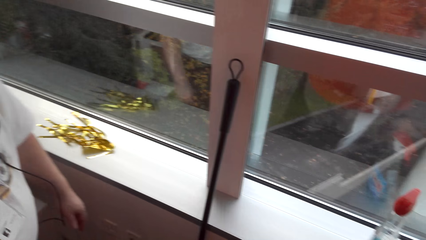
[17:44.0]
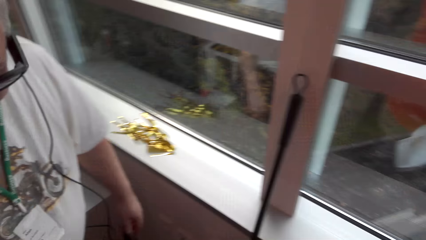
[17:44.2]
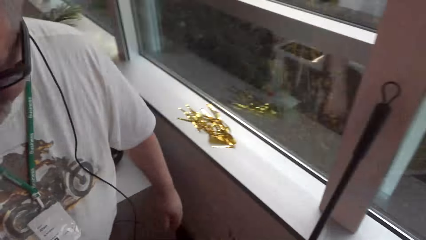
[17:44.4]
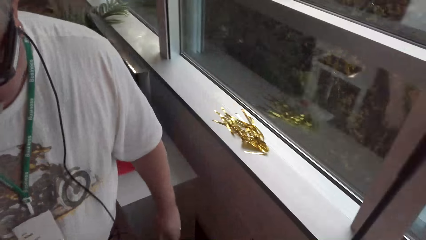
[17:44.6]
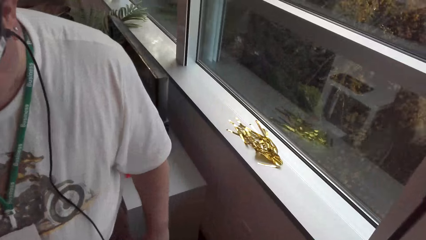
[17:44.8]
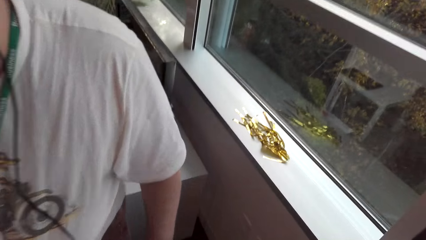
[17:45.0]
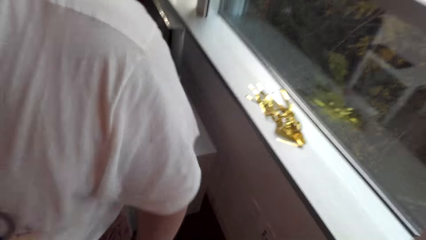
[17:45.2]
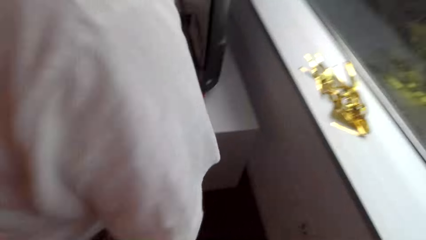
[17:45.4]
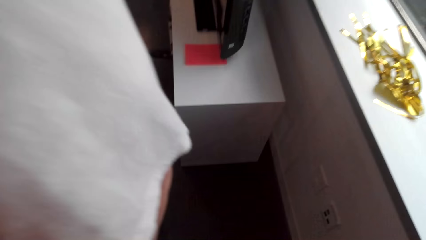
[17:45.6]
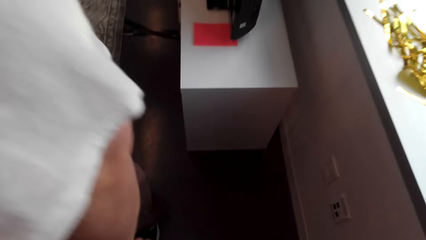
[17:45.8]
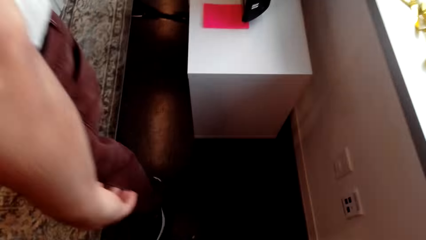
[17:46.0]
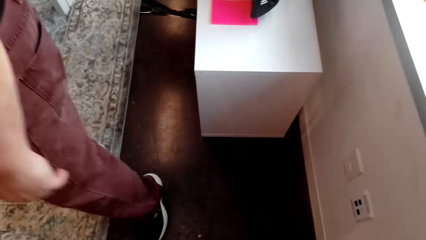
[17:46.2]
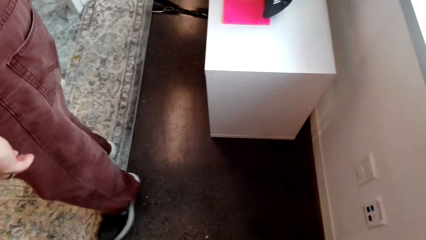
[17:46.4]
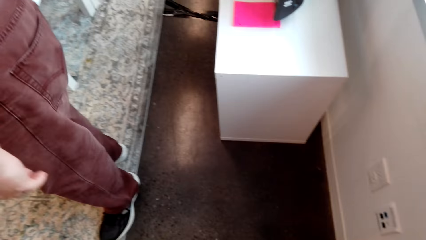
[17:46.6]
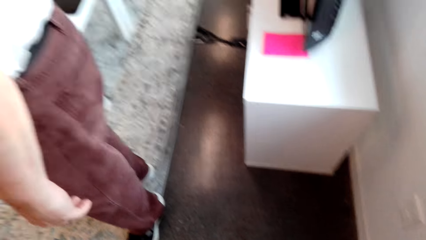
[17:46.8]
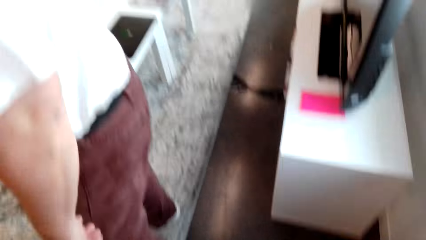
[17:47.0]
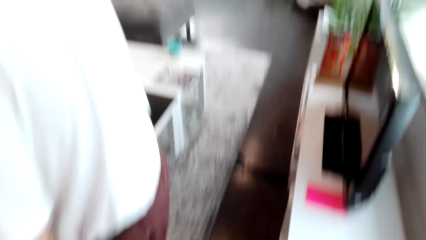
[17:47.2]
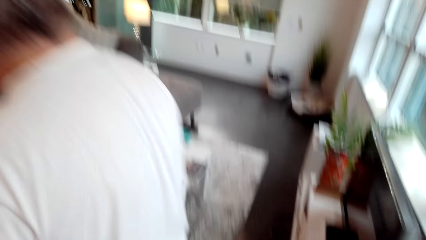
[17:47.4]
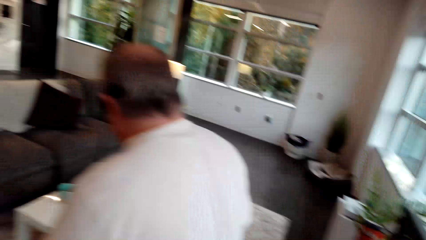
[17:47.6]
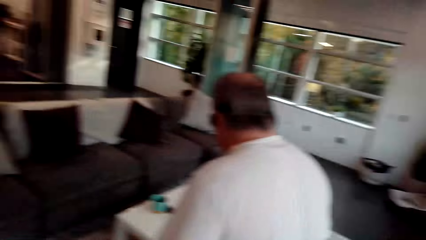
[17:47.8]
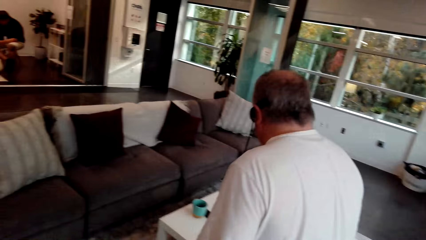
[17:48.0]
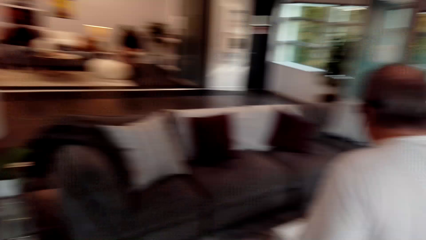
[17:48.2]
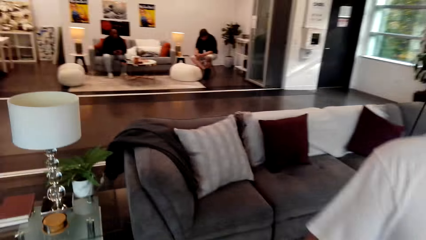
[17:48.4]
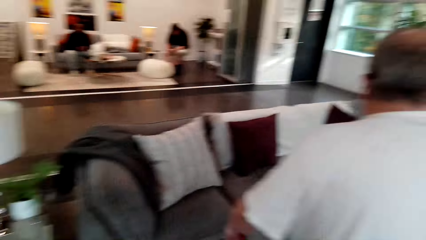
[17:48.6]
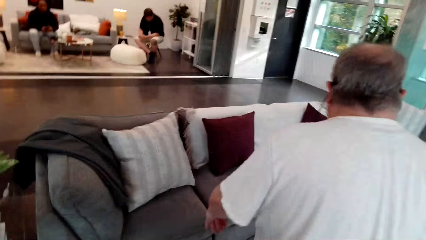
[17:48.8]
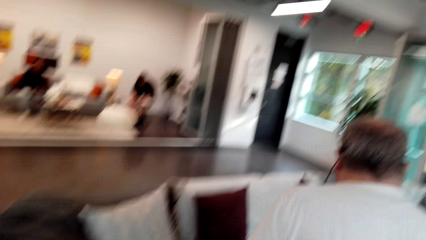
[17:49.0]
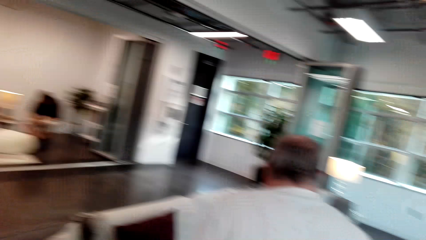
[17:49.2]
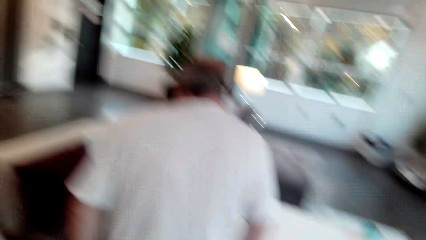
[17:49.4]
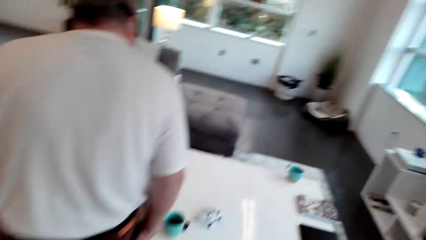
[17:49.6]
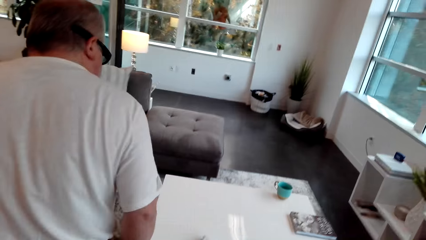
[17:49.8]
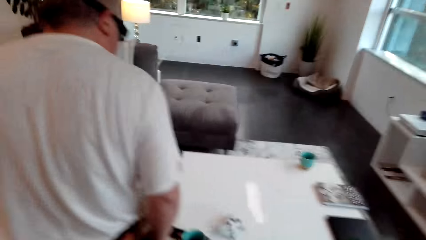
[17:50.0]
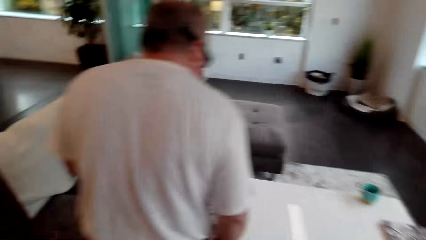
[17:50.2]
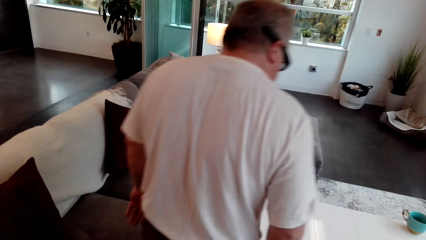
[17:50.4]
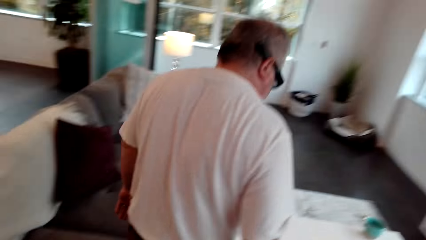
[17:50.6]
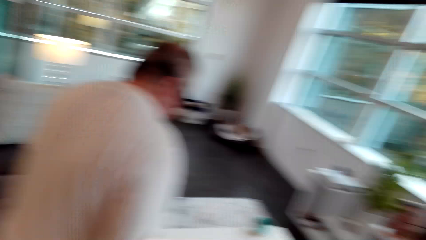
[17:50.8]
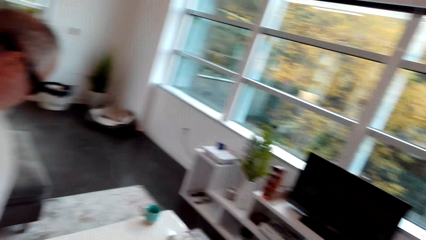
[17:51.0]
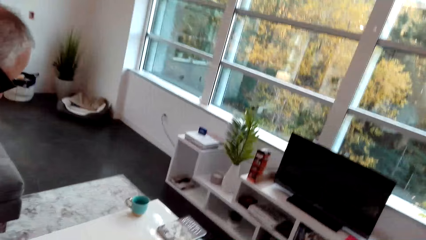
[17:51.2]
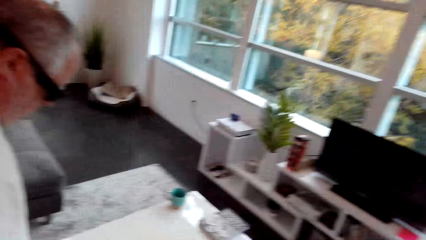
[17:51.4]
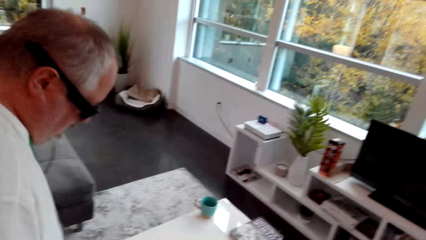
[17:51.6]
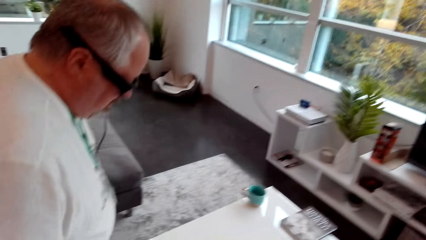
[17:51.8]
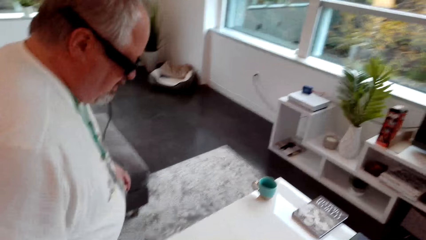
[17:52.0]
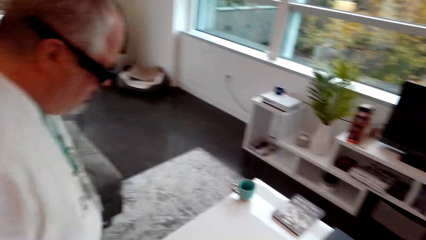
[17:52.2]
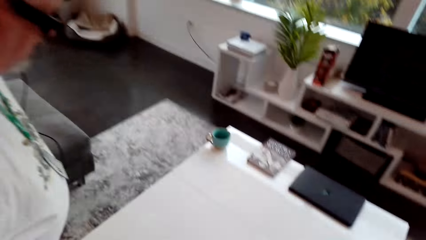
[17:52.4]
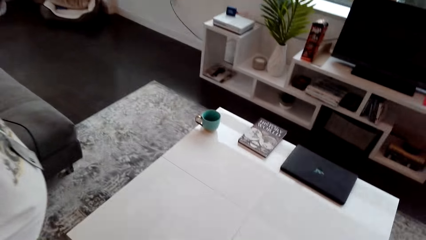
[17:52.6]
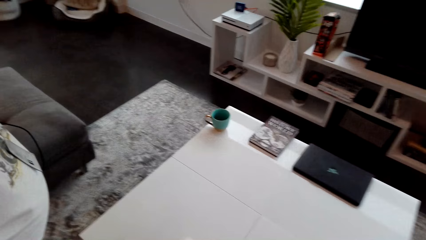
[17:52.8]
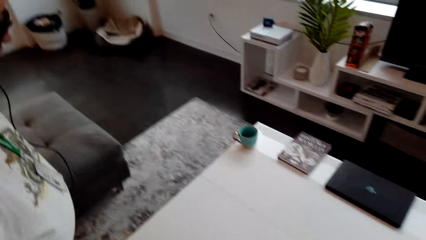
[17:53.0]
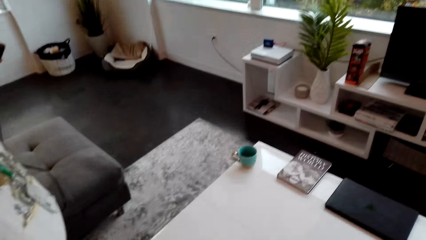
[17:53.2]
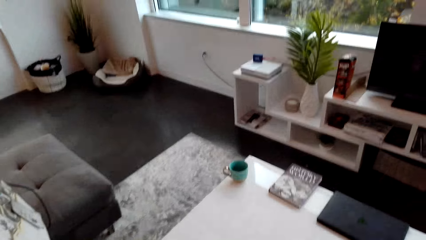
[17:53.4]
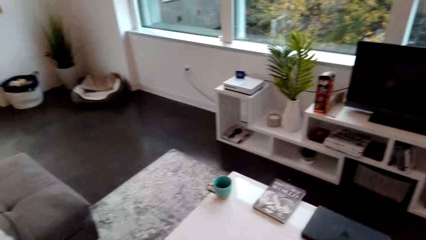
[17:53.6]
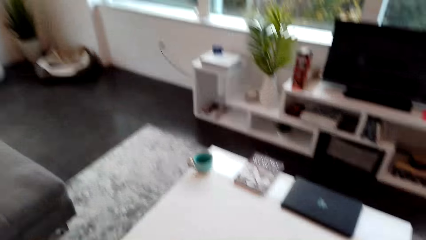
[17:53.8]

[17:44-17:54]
The man walks in the house. The camera wearer walks in the house.

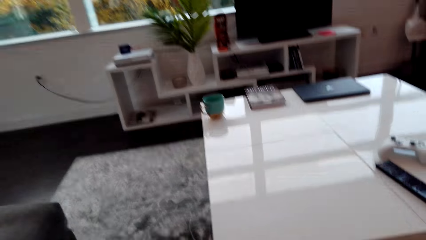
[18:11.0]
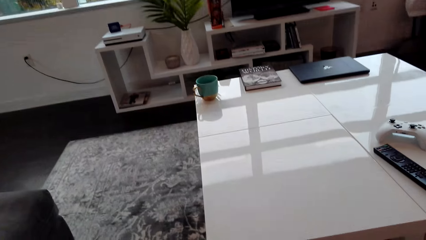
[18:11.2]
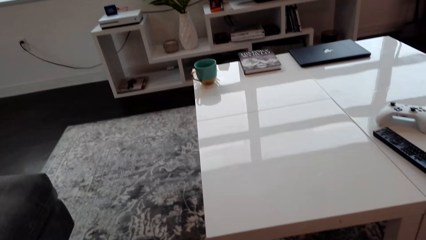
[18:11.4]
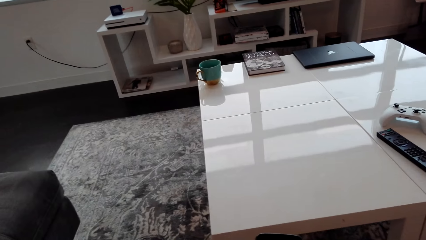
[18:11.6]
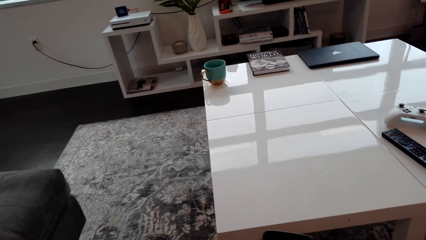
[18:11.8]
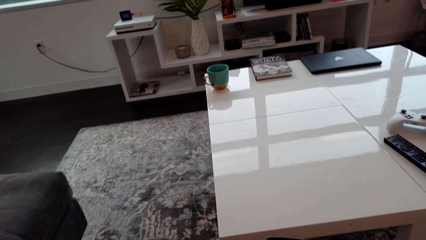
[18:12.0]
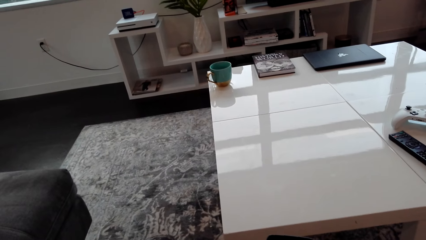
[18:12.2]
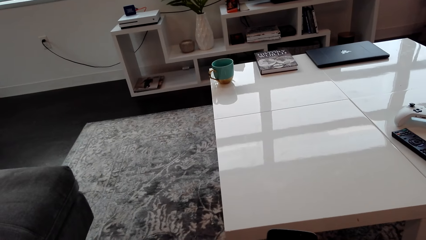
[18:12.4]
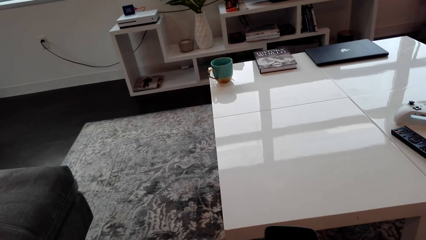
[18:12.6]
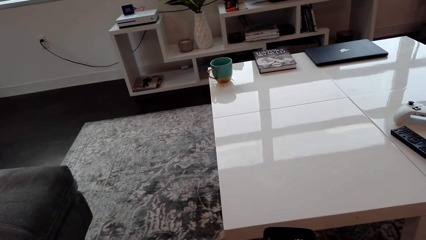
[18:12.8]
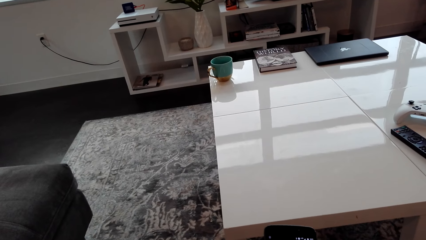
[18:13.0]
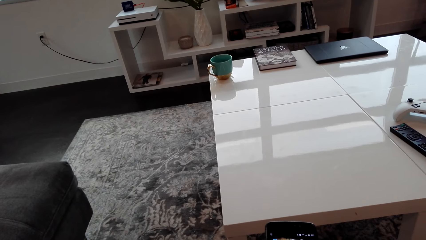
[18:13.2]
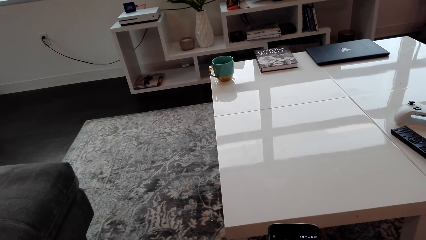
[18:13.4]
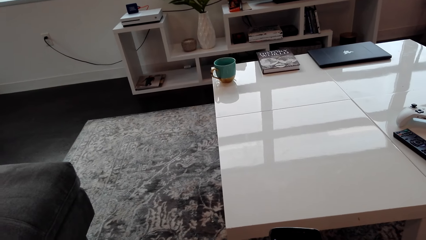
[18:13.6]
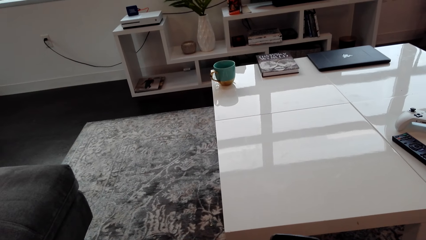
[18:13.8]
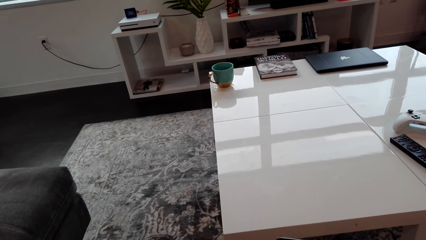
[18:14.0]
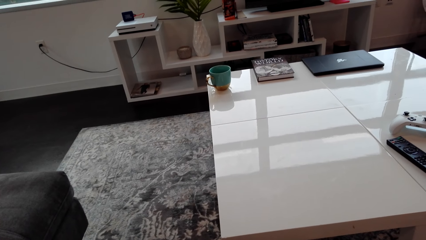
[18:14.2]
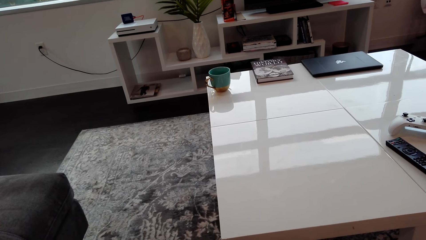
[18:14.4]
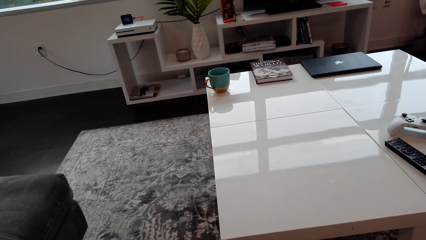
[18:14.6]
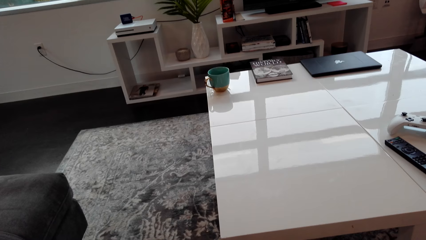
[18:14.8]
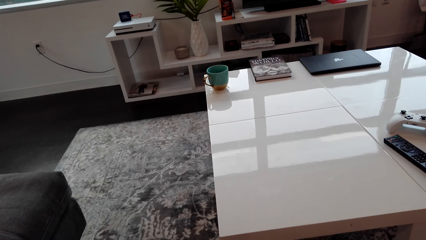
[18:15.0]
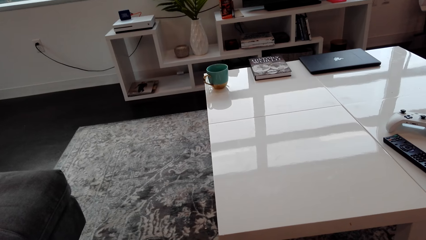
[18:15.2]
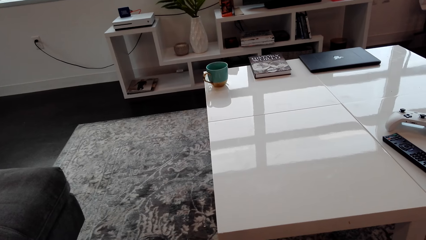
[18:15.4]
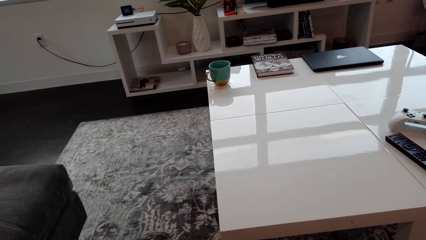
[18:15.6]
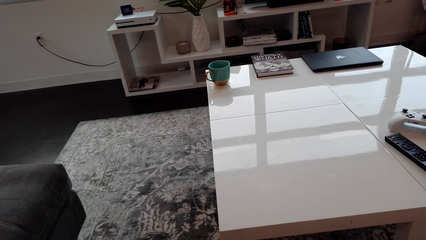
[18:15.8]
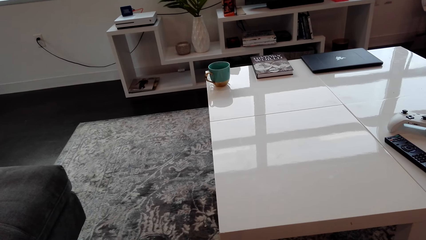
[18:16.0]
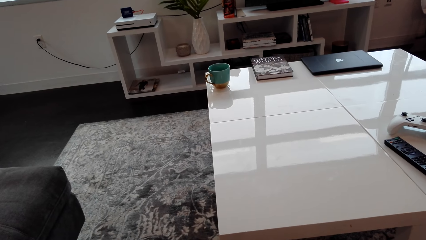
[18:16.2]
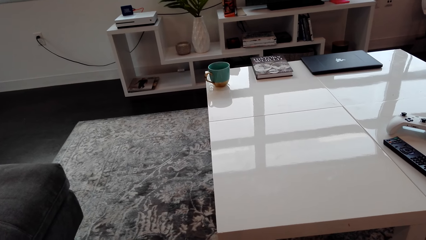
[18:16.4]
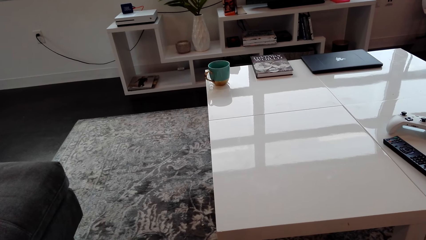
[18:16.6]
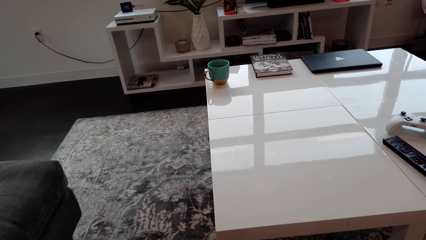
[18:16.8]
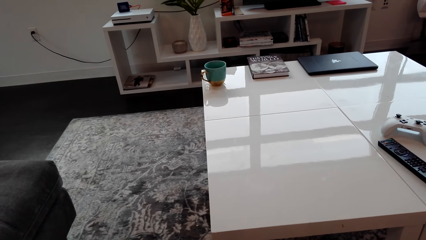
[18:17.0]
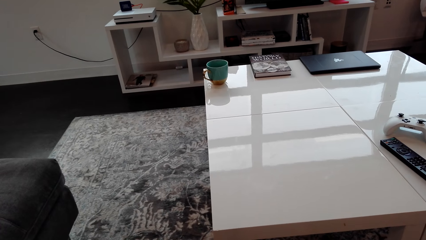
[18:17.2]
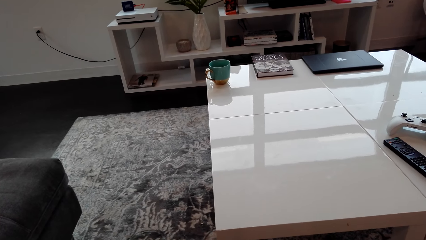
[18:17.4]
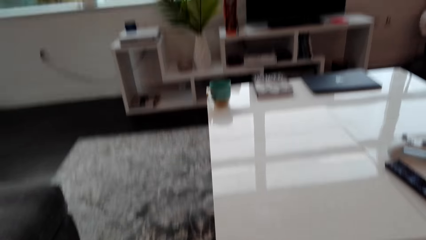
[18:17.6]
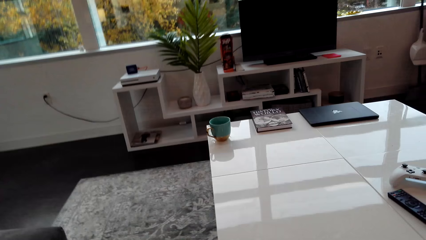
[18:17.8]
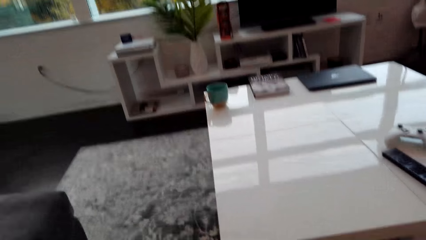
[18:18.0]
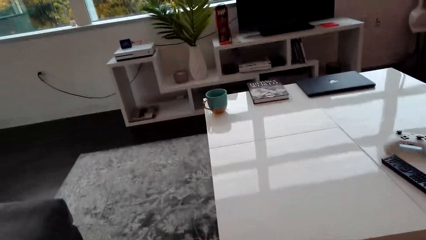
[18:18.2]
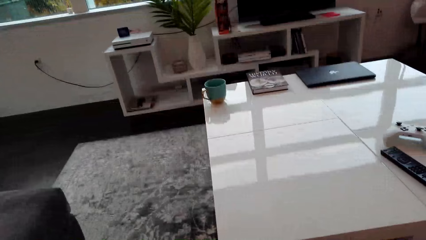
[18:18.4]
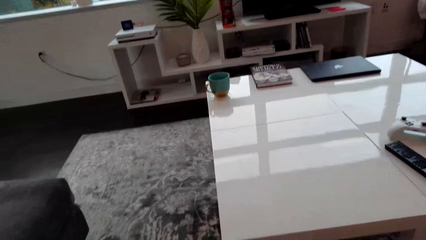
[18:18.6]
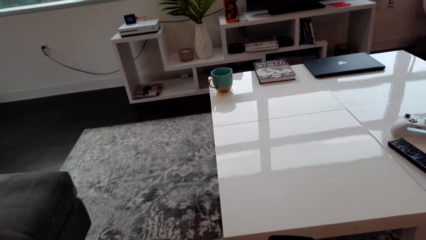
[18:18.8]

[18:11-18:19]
The camera wearer scrolls a phone.
